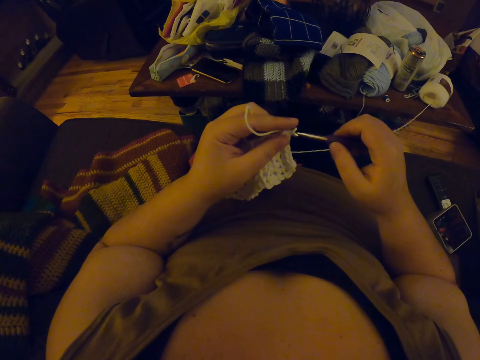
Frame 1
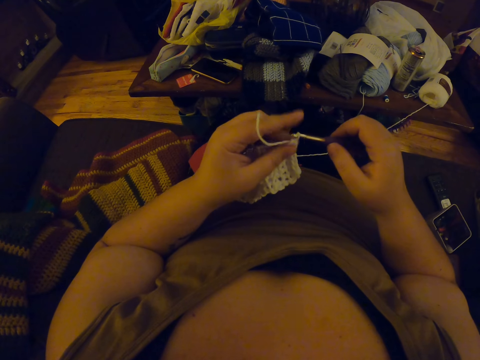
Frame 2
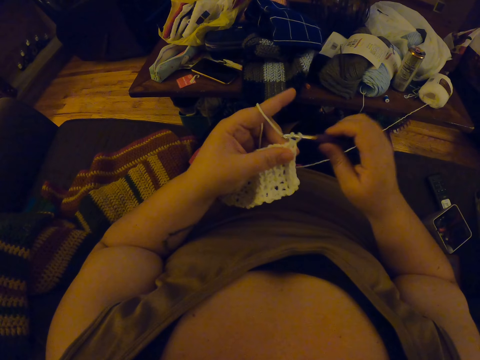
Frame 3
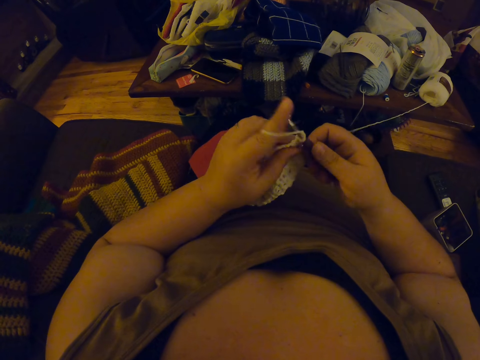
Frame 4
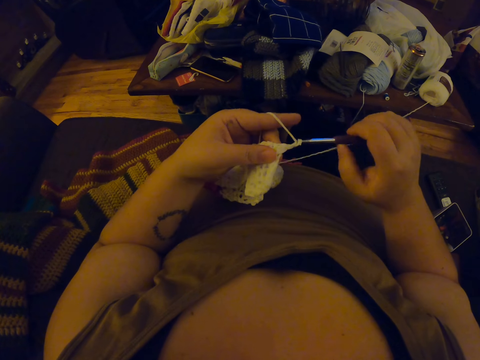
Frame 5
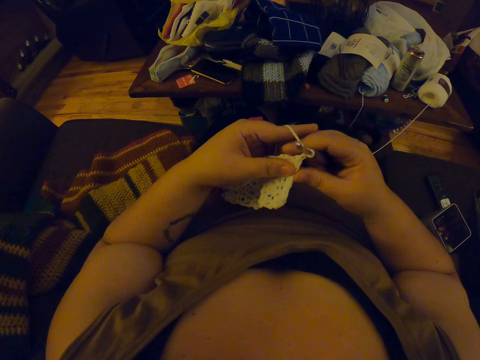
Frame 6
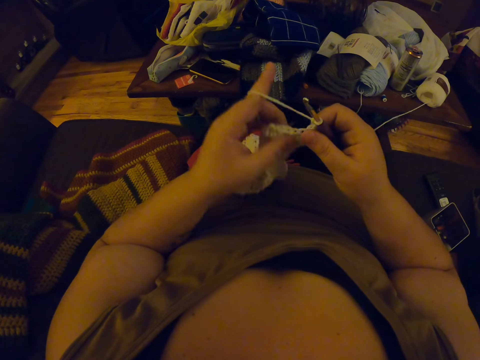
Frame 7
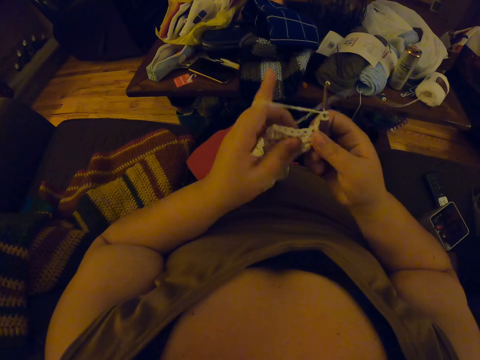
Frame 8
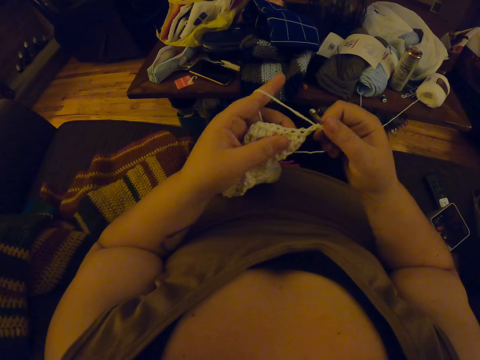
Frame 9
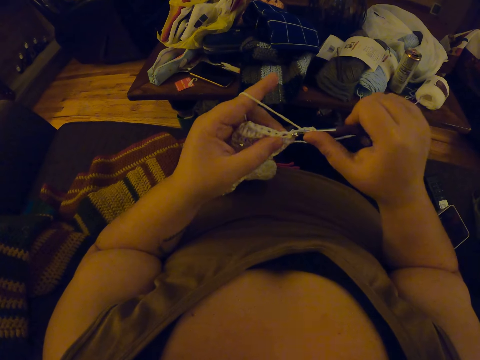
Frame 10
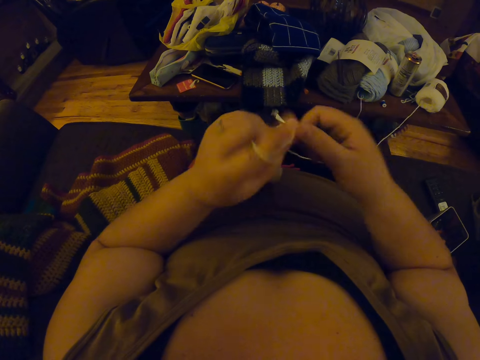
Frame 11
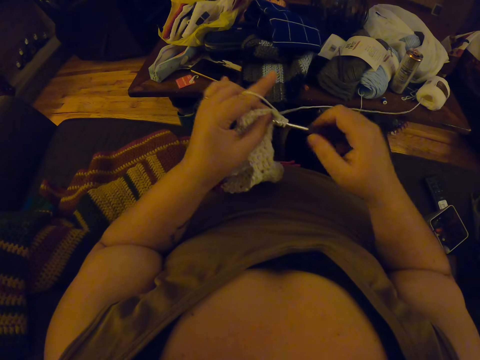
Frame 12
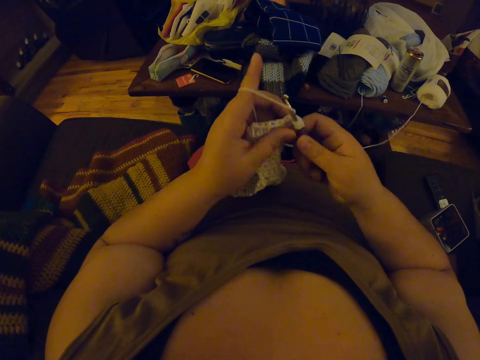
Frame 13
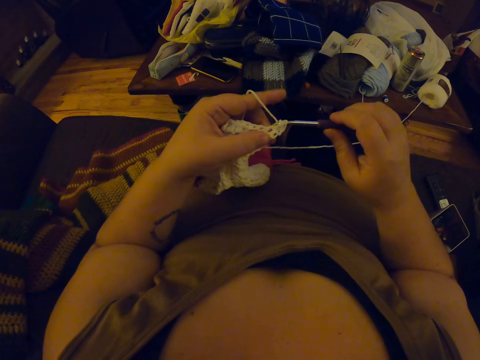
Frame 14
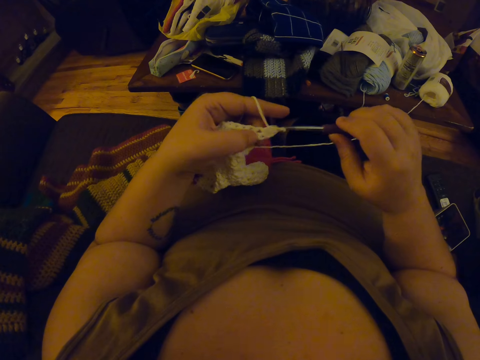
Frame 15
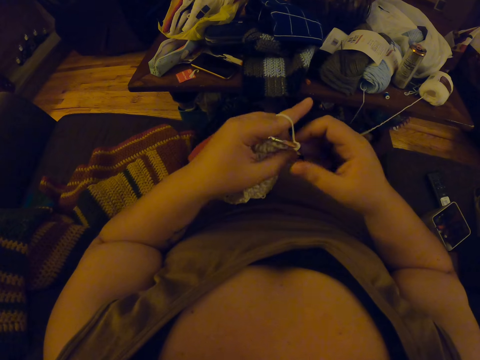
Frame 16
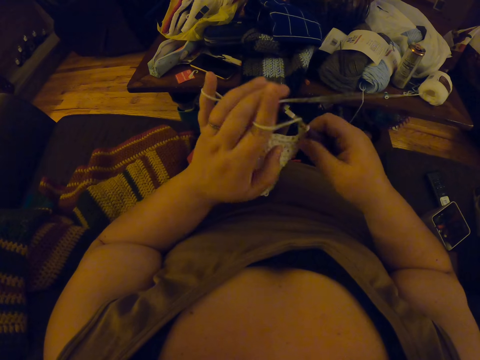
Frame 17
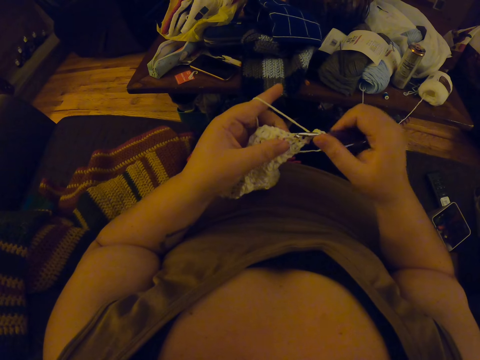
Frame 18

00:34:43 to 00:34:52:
The camera wearer turns the crochet in her hands. She crochets with the yarn.

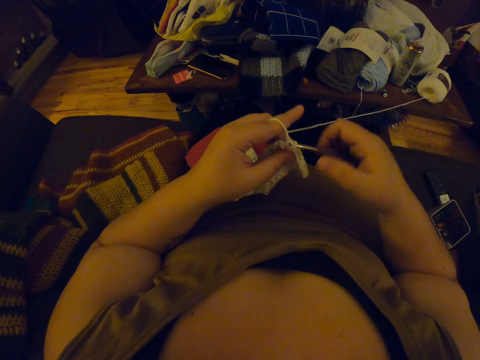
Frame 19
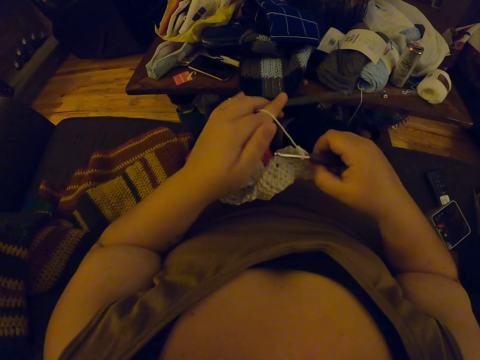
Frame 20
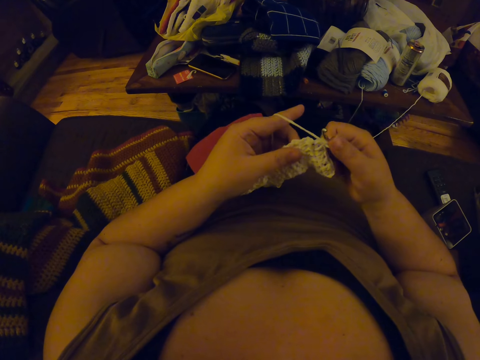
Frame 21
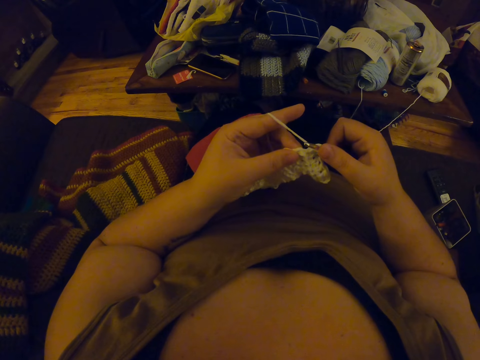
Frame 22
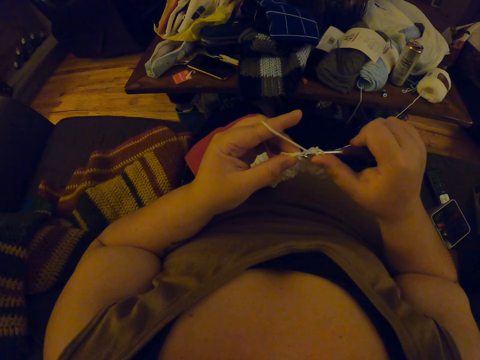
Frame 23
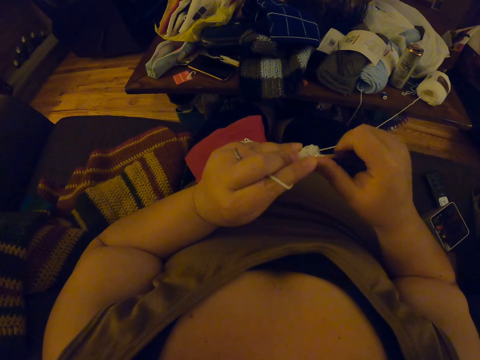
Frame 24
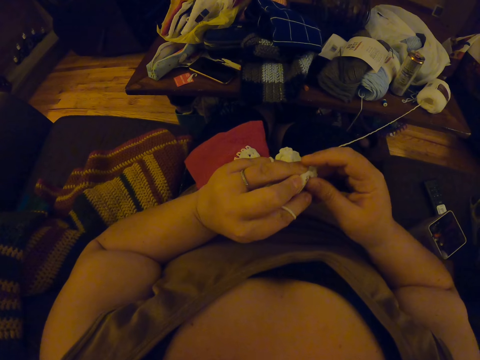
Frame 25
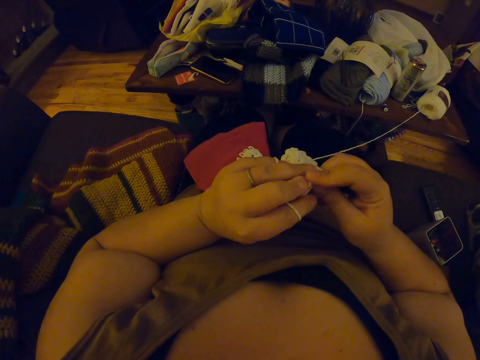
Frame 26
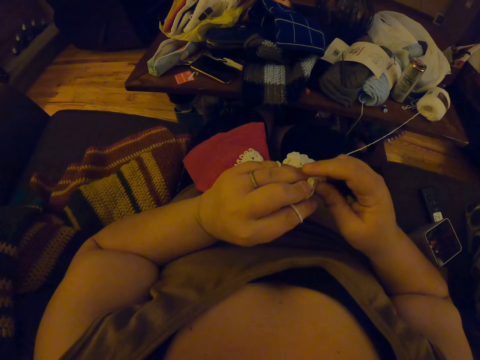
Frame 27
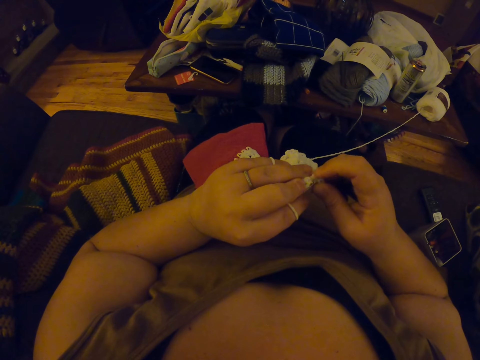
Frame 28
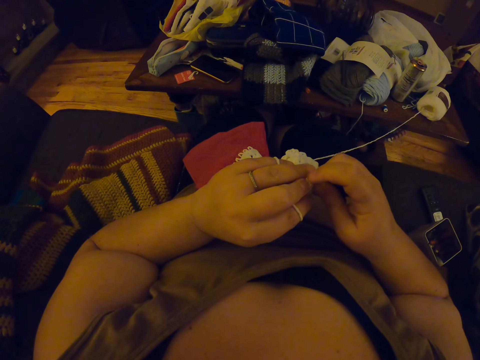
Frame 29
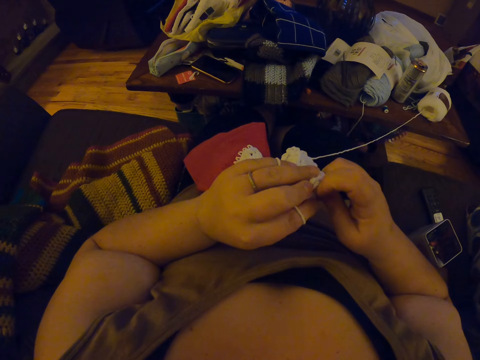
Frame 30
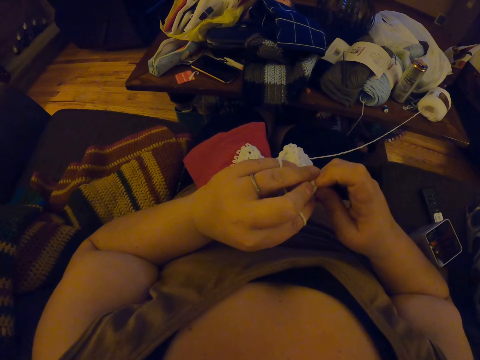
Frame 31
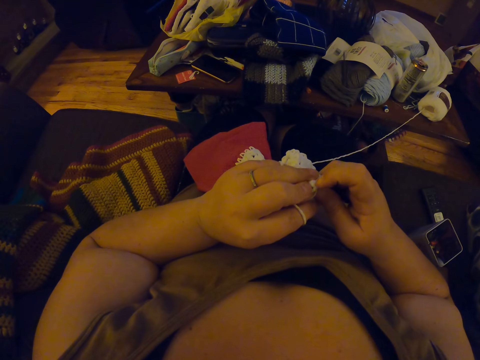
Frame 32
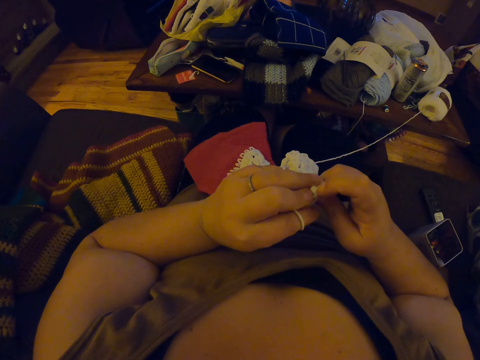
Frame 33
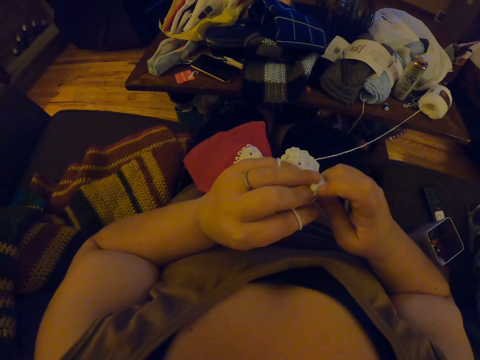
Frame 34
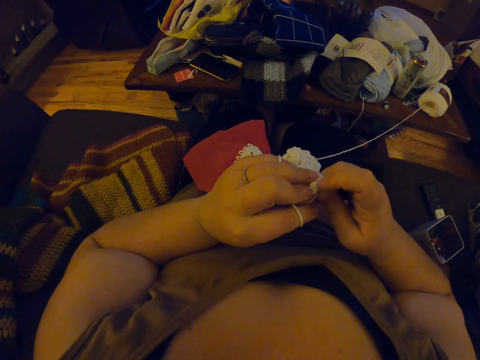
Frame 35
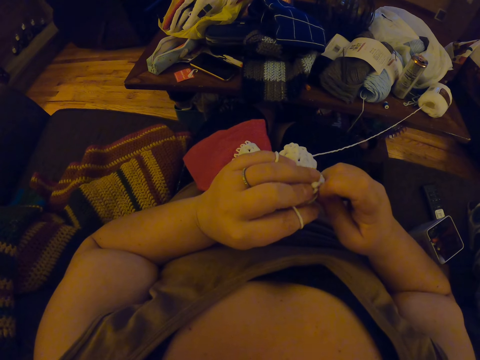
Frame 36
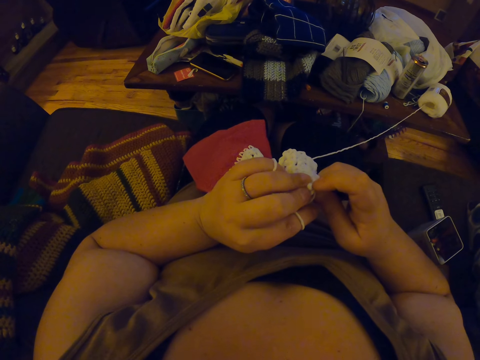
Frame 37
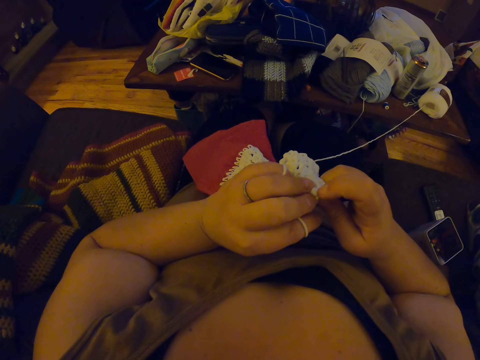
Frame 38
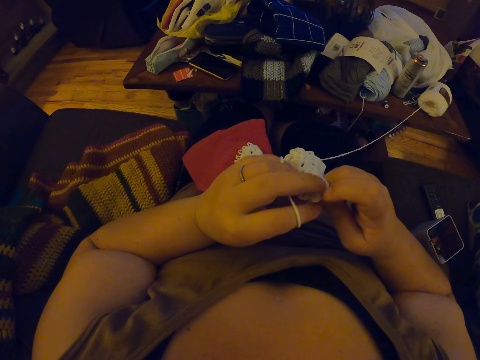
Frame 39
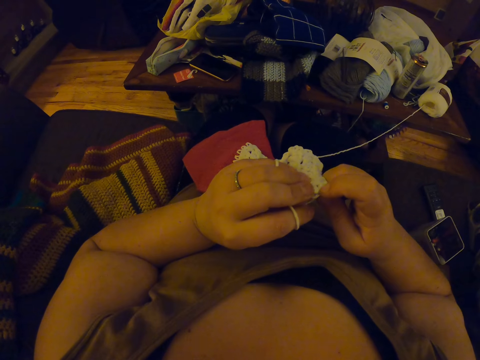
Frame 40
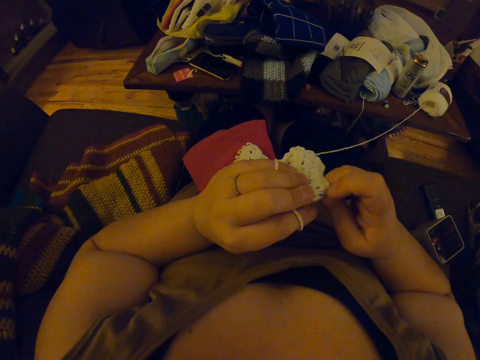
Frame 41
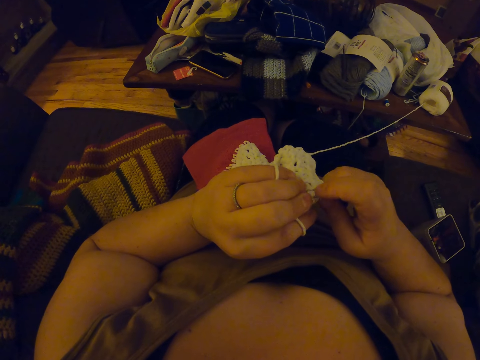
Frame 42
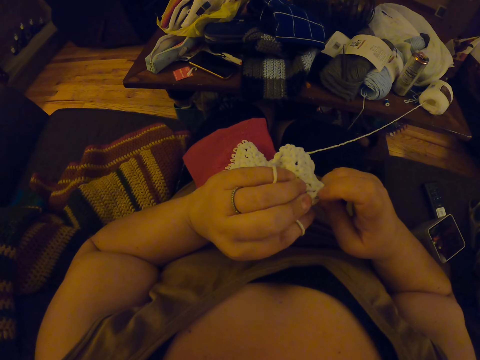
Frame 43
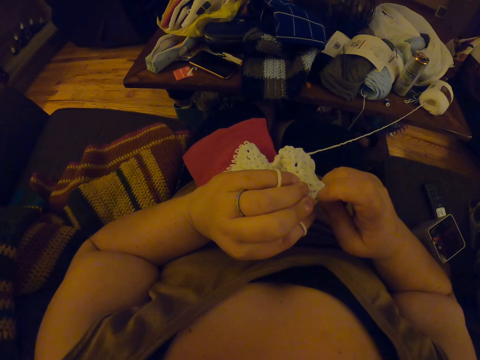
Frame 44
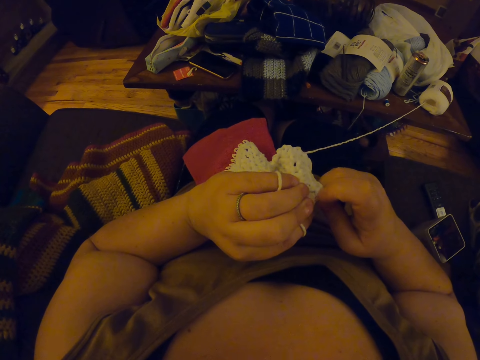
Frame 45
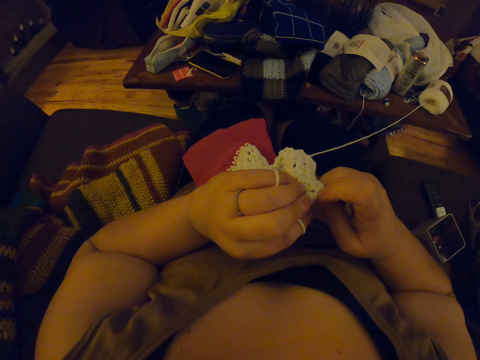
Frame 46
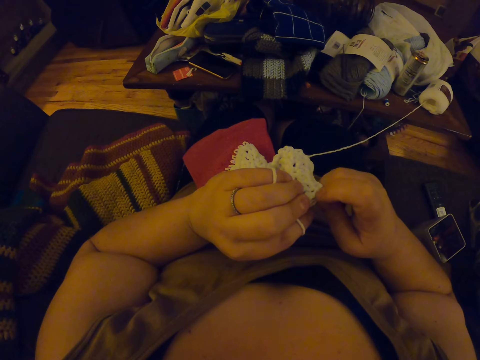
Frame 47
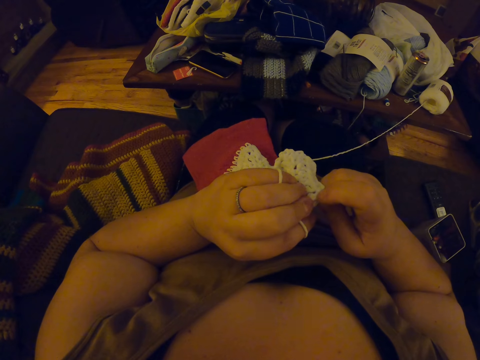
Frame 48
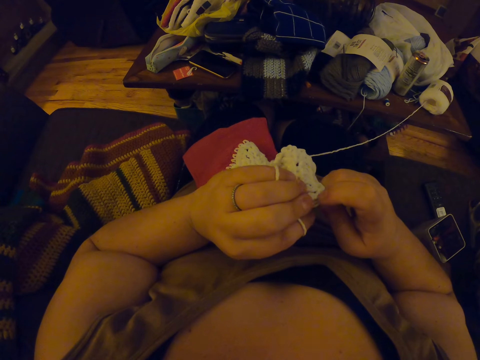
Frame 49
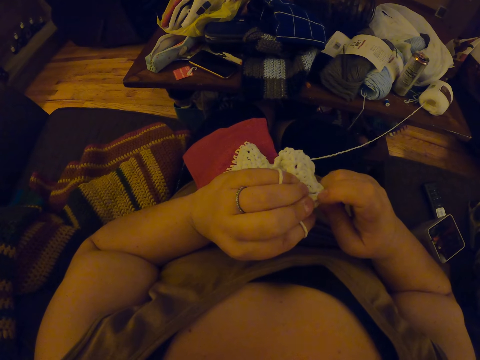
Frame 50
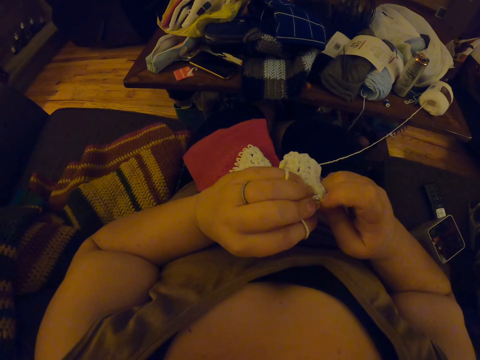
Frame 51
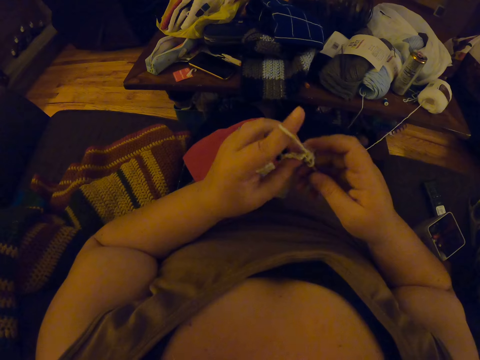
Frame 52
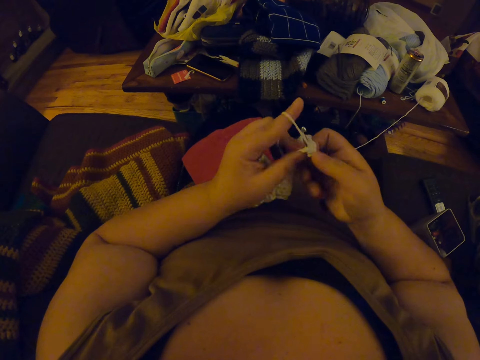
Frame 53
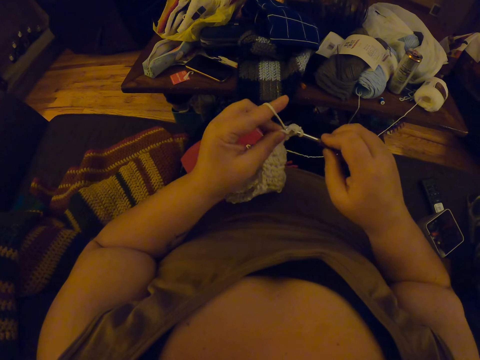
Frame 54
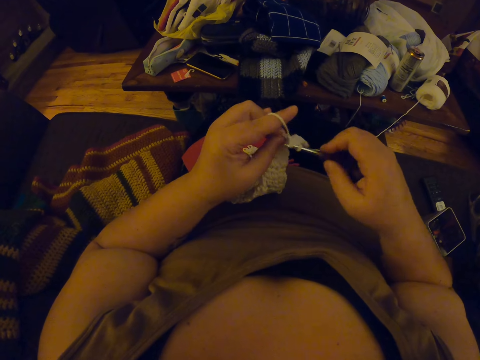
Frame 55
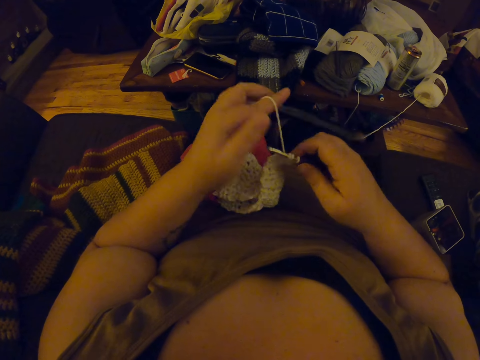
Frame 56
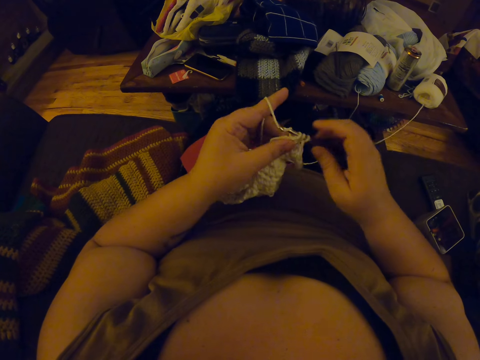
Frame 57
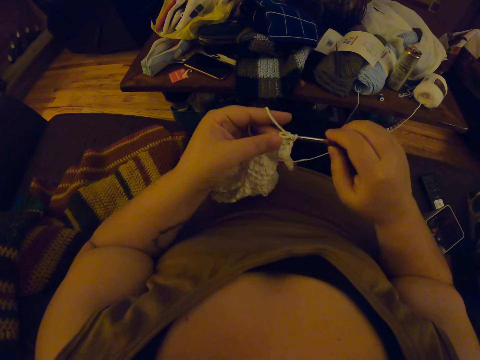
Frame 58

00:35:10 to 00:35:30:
The camera wearer stretches the crochet with her right hand. She is tying a knot. She crochets with the yarn.
